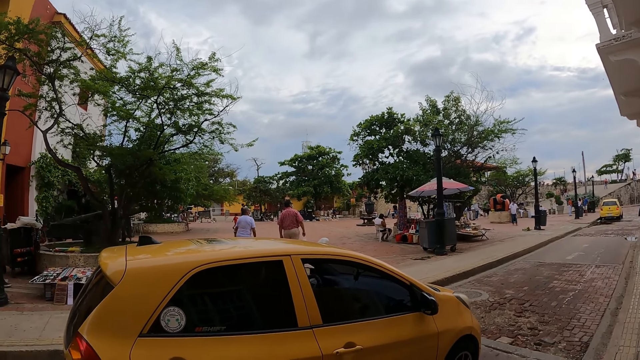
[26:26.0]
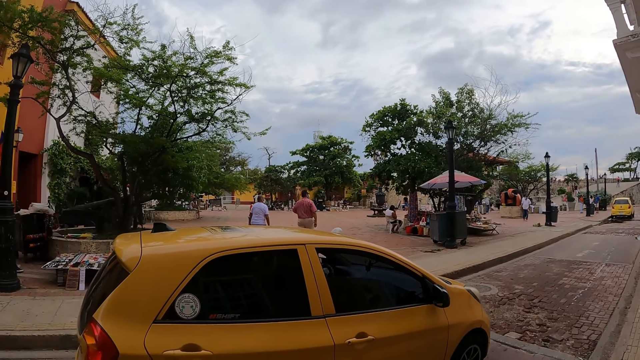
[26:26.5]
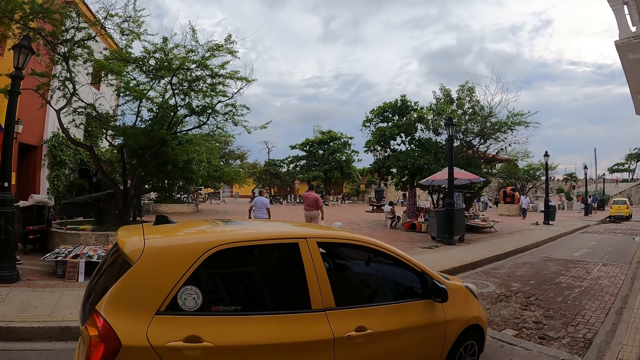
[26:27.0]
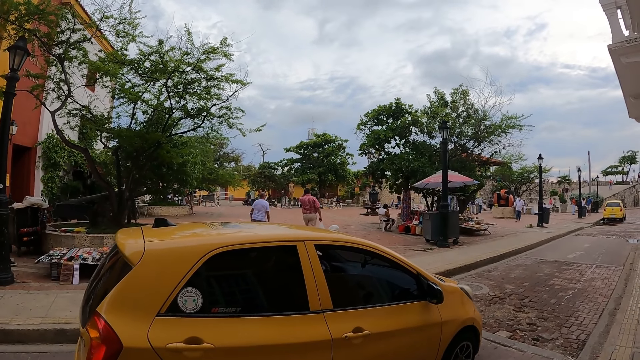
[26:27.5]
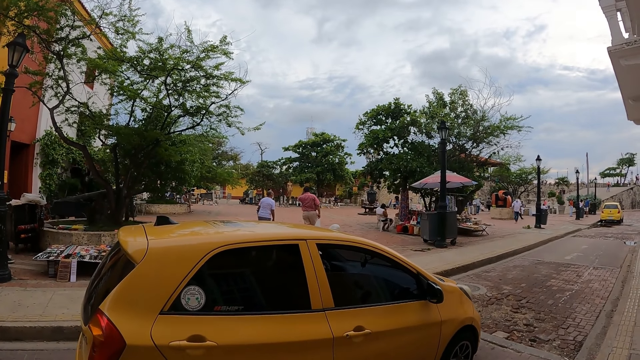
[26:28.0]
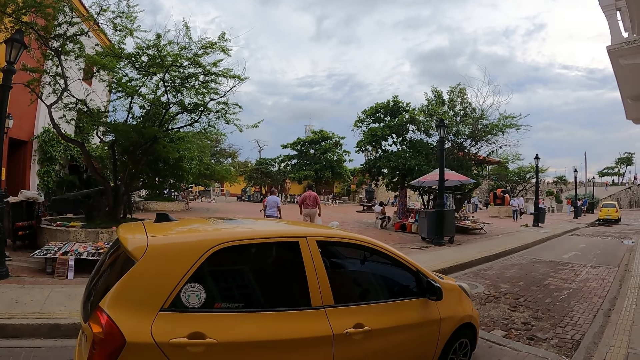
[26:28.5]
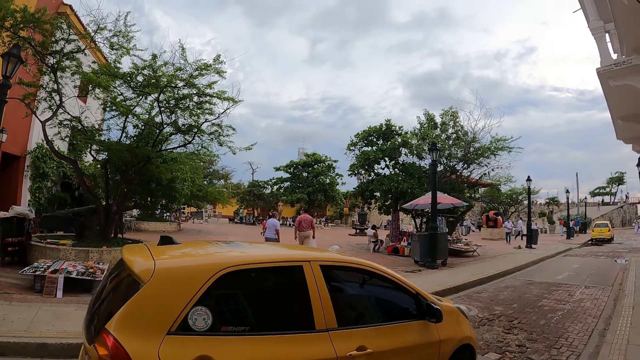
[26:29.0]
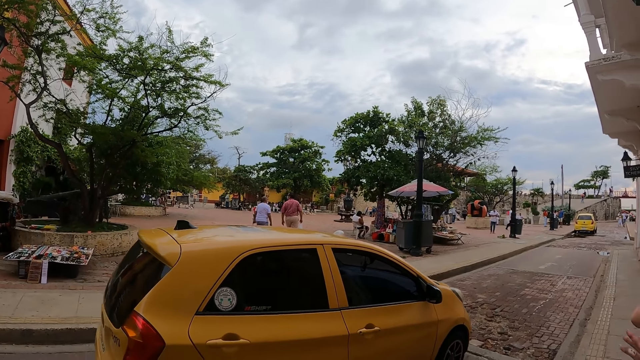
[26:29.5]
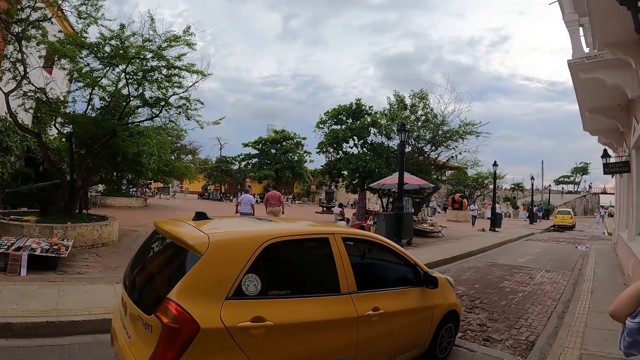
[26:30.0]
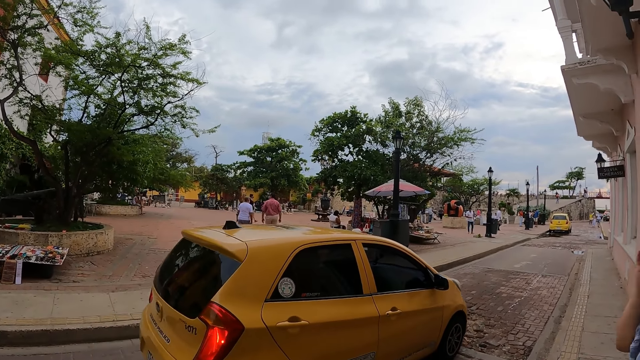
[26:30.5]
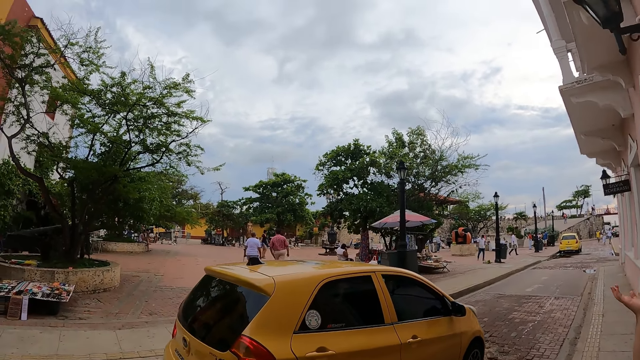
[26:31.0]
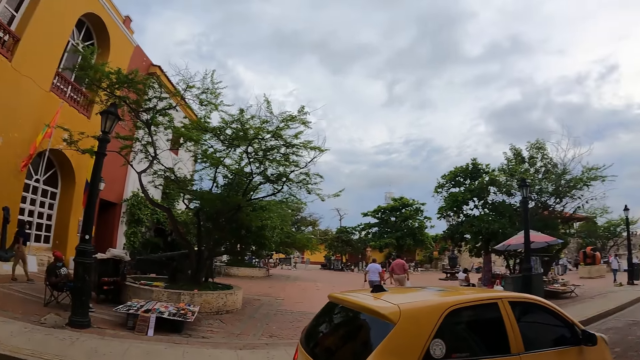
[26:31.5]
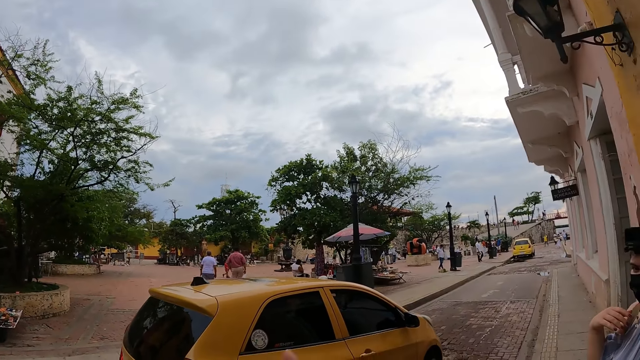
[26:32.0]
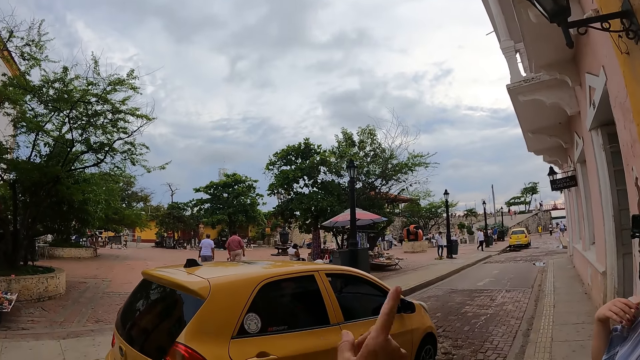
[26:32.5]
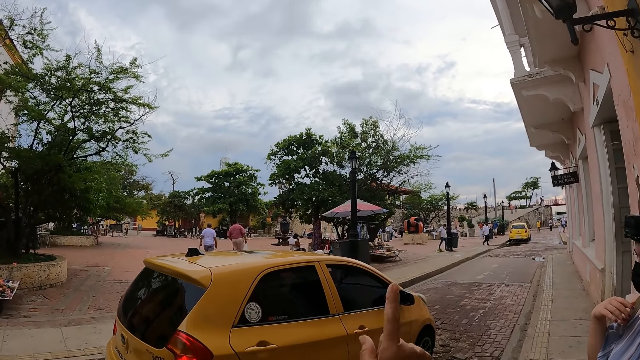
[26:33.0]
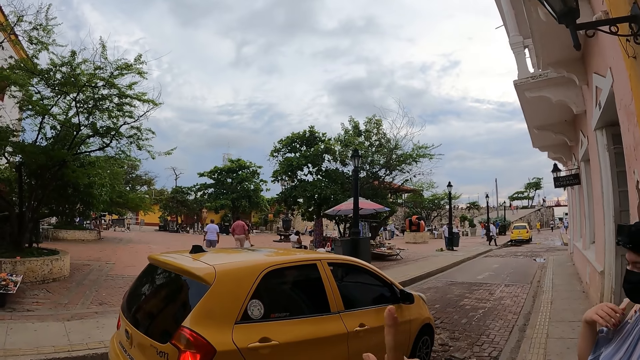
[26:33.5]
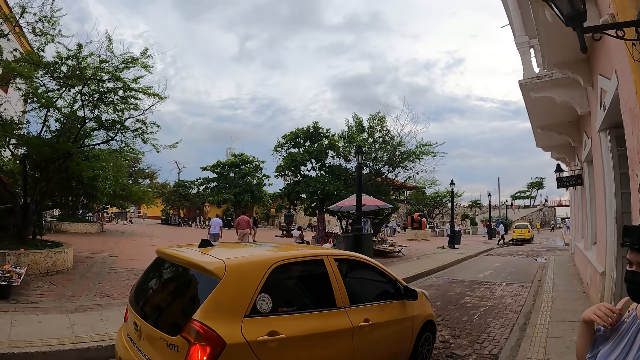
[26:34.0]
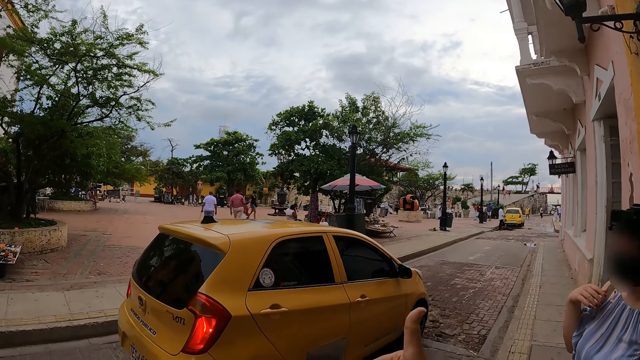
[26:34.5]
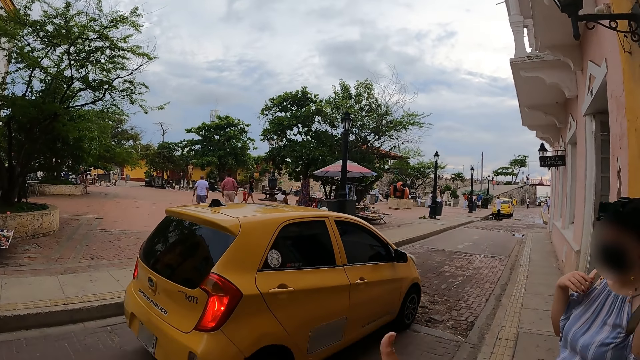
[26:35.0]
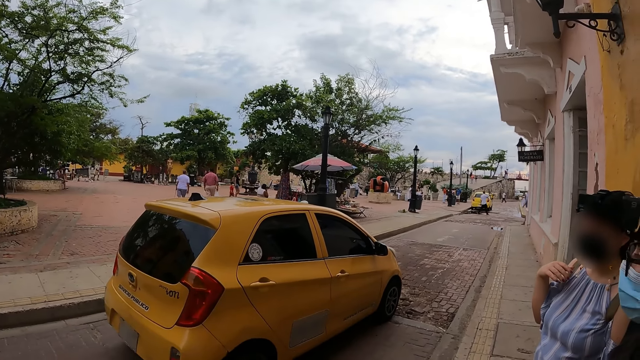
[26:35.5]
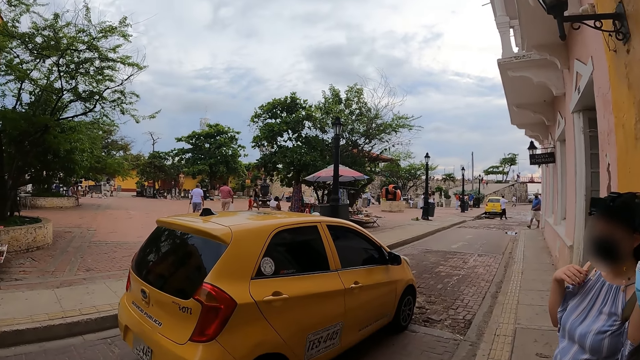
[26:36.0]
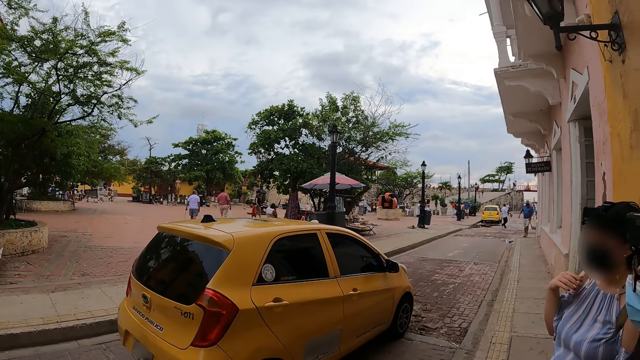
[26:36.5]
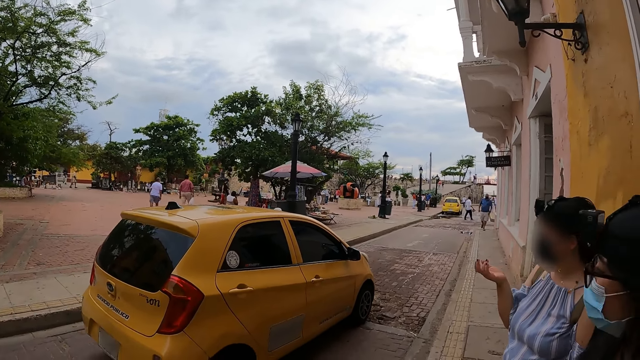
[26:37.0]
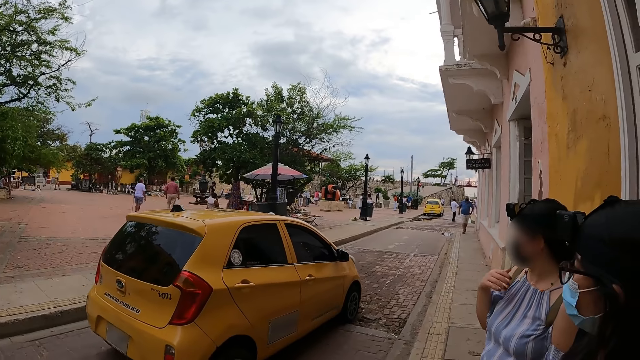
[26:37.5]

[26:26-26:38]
The camera wearer shakes a finger.

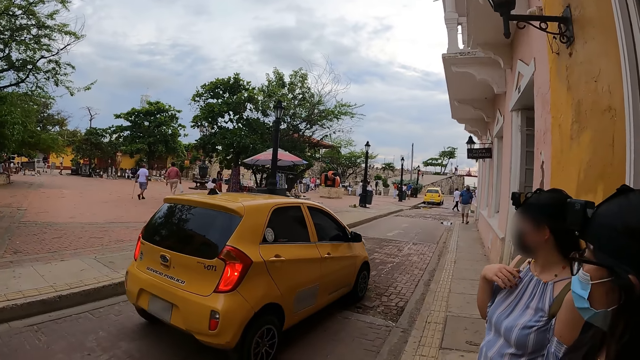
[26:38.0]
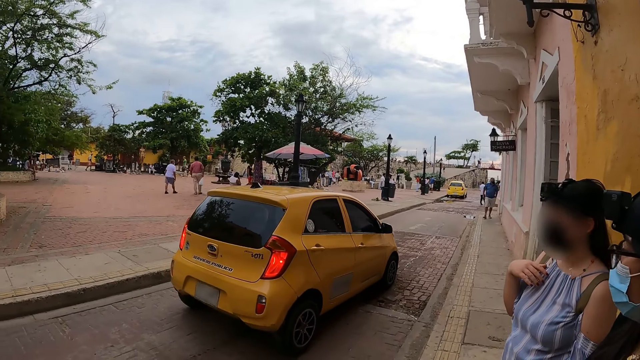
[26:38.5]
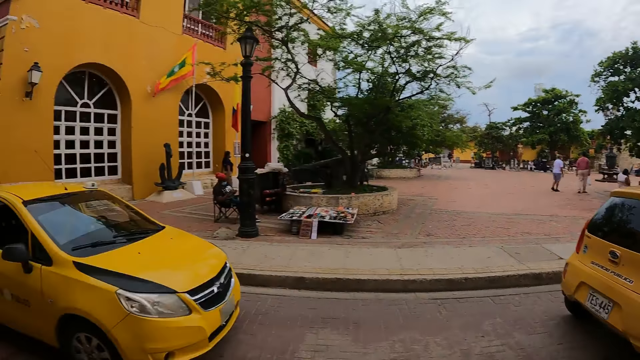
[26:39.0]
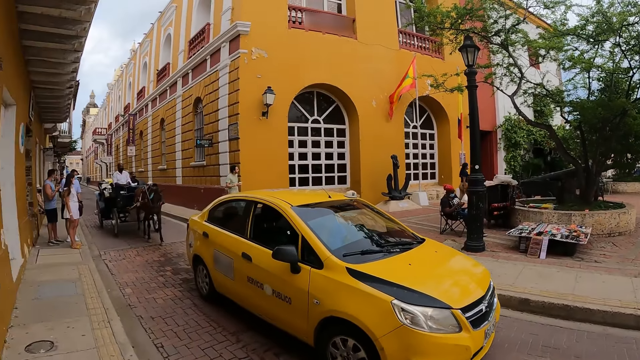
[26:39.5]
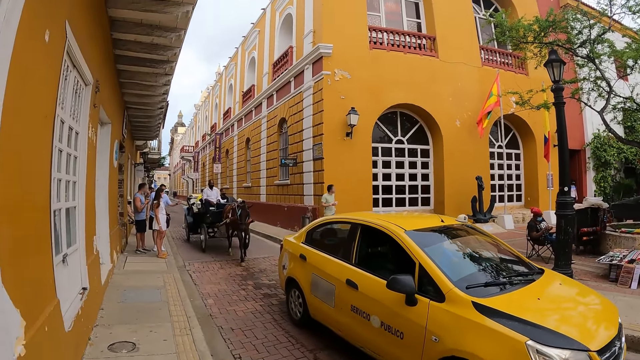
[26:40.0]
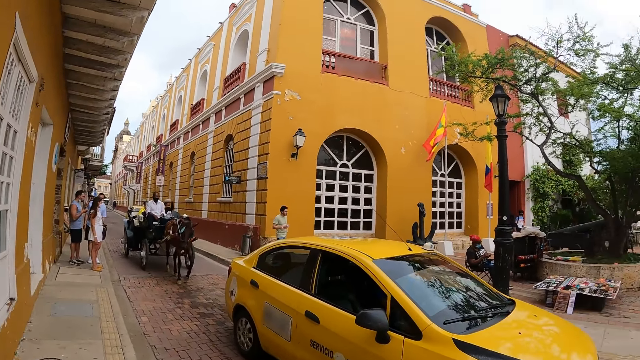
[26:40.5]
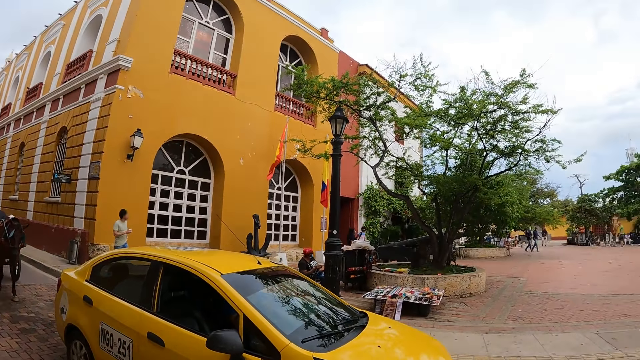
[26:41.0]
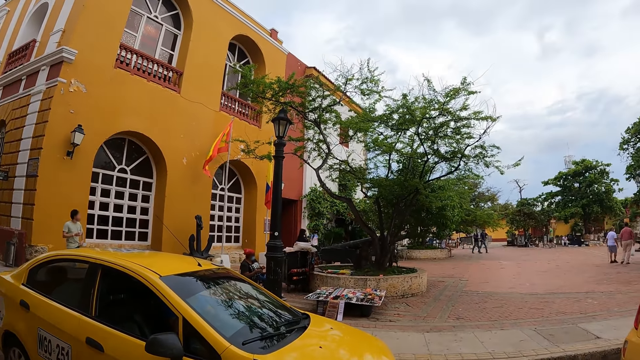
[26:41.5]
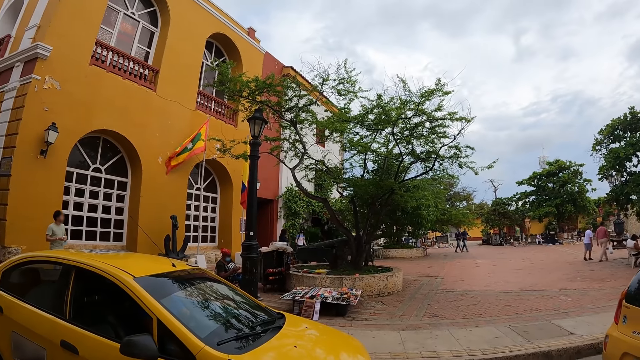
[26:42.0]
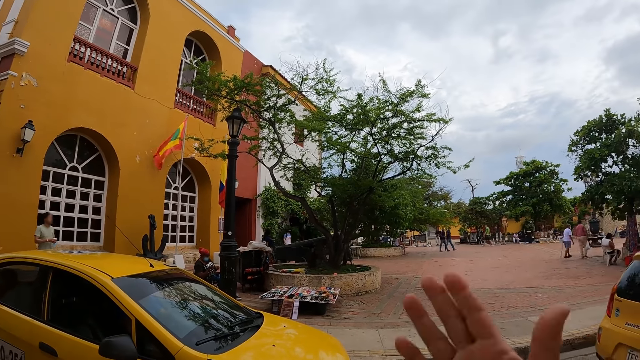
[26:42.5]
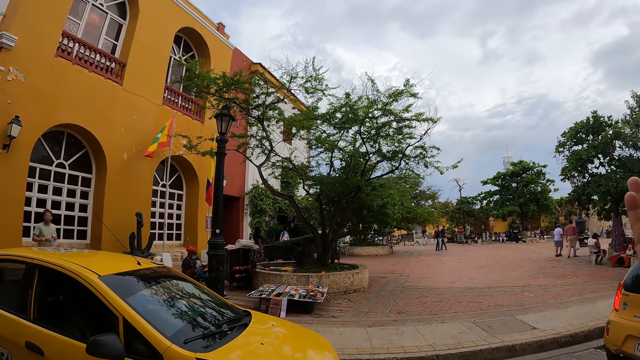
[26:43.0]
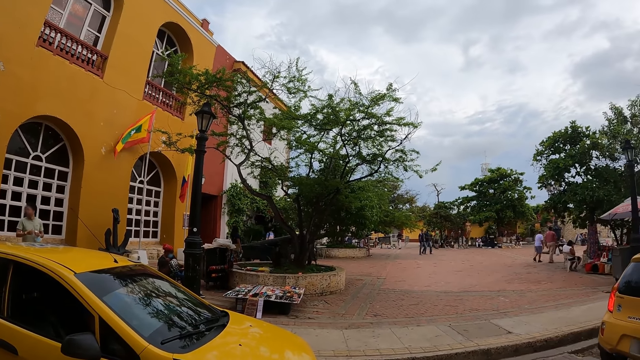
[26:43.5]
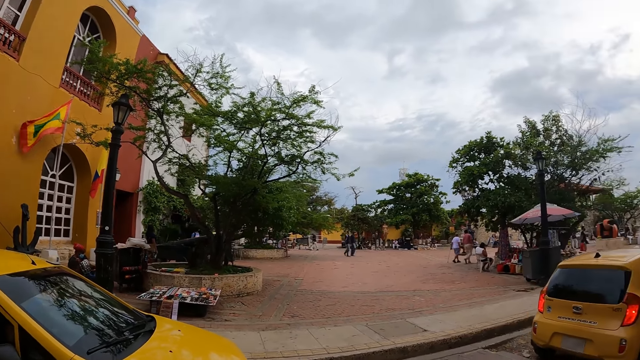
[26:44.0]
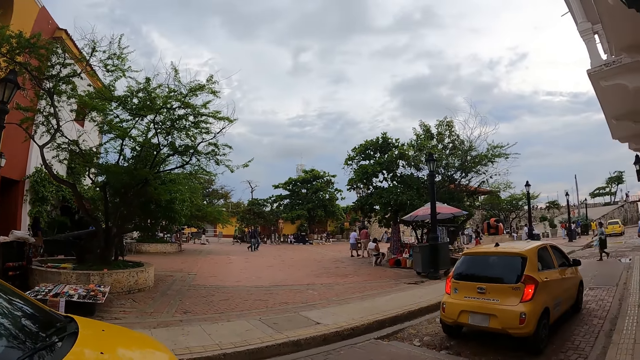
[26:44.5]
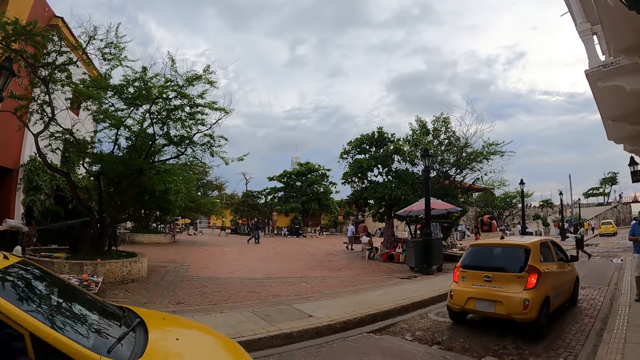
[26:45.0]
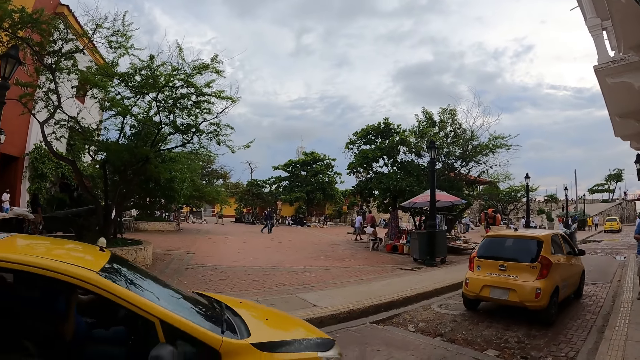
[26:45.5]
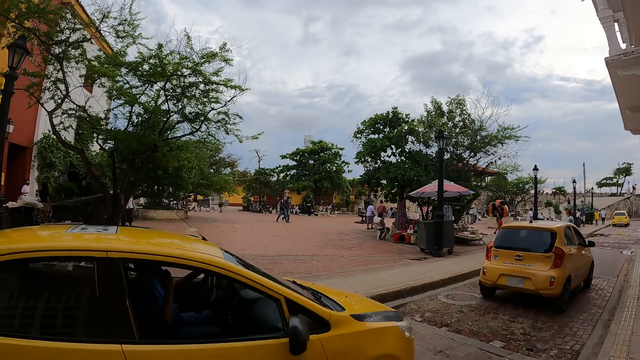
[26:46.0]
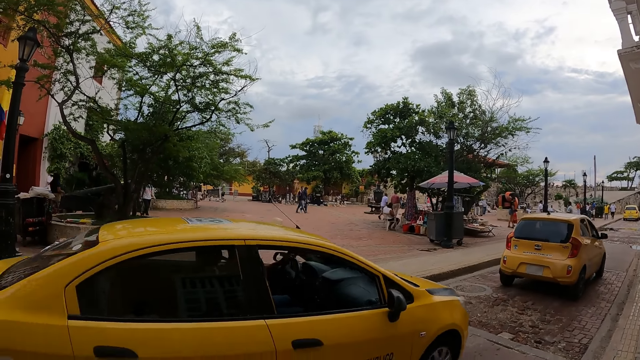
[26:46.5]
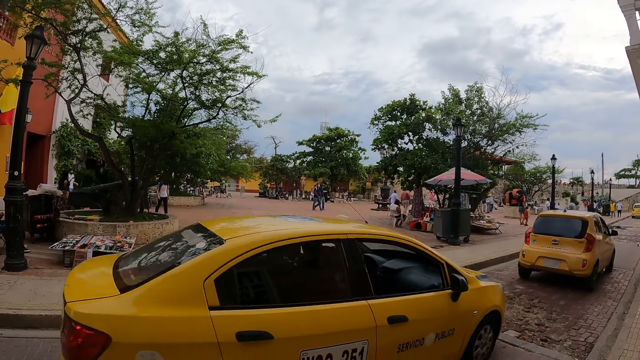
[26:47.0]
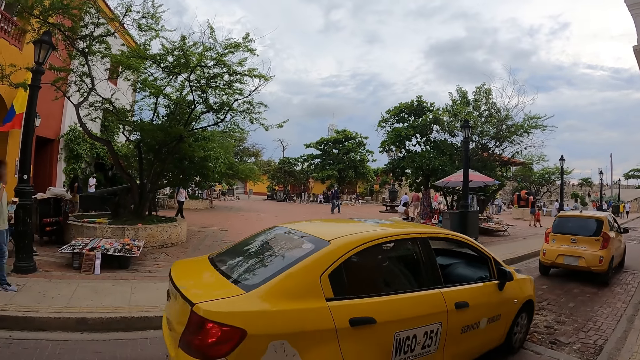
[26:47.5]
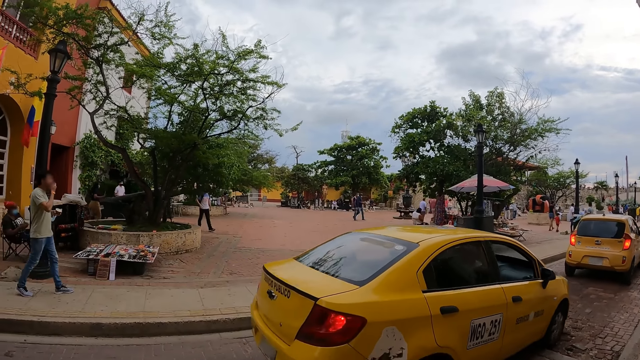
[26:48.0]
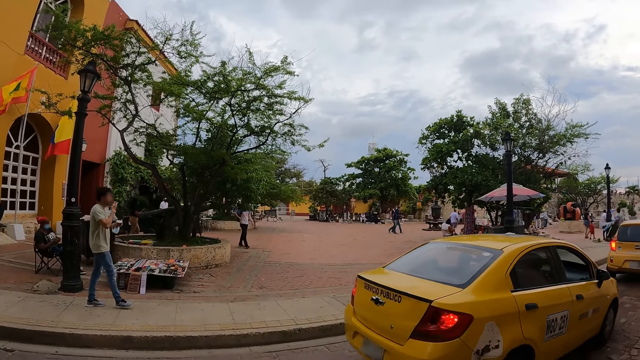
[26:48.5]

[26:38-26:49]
The camera wearer looks at a vehicle.
